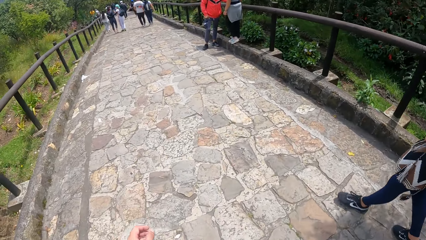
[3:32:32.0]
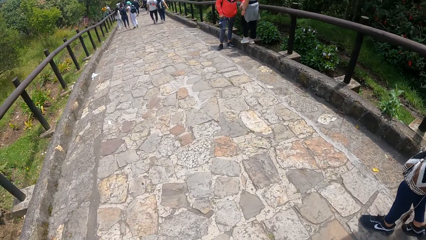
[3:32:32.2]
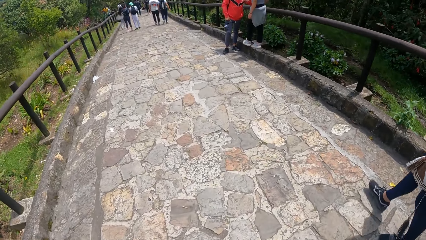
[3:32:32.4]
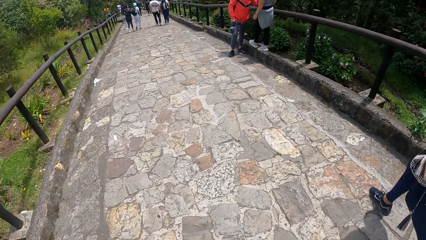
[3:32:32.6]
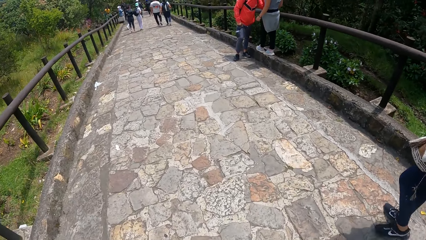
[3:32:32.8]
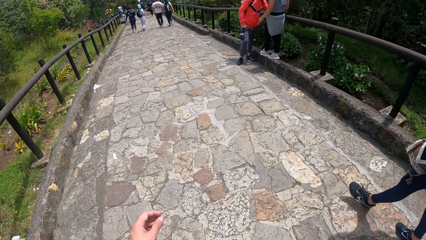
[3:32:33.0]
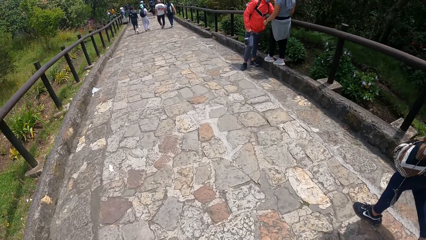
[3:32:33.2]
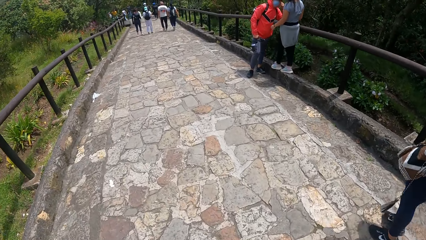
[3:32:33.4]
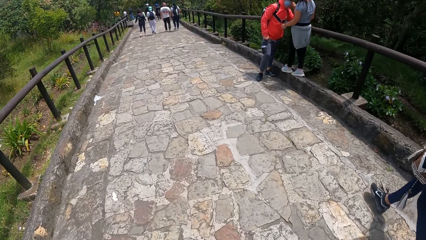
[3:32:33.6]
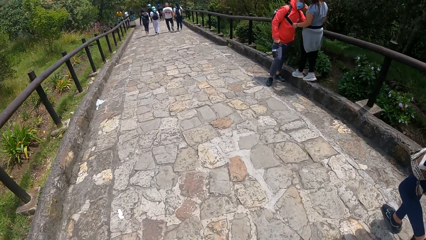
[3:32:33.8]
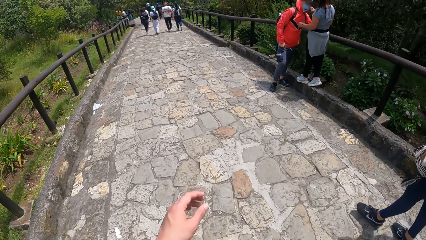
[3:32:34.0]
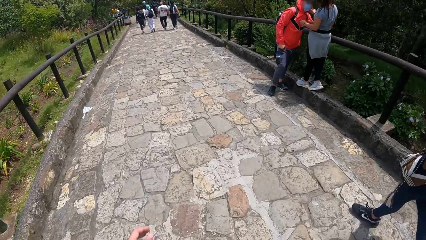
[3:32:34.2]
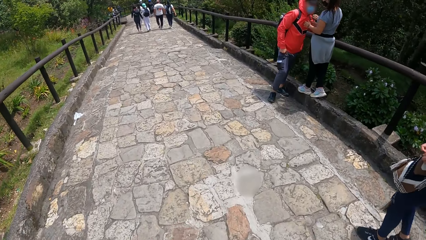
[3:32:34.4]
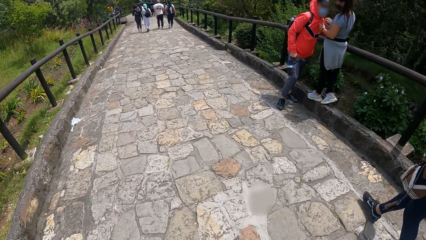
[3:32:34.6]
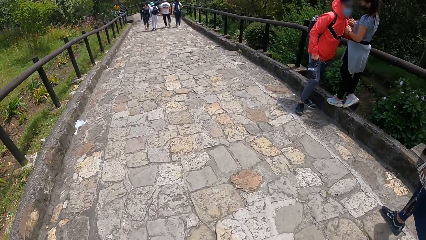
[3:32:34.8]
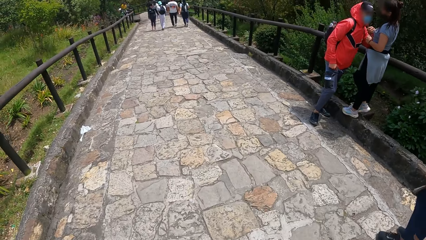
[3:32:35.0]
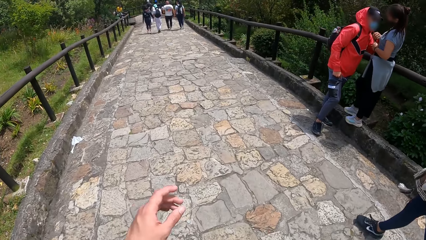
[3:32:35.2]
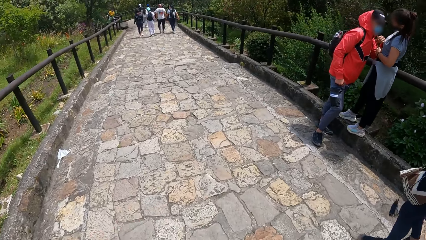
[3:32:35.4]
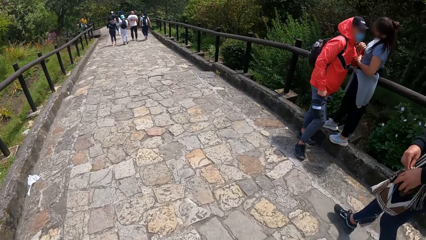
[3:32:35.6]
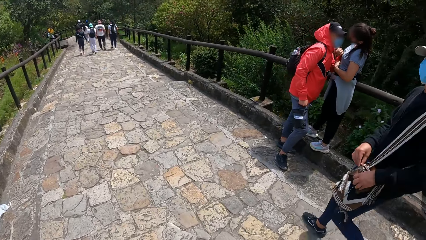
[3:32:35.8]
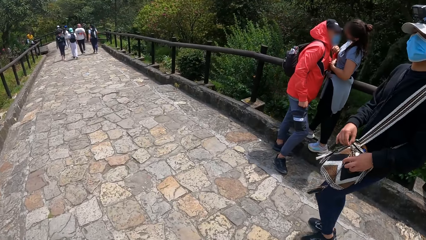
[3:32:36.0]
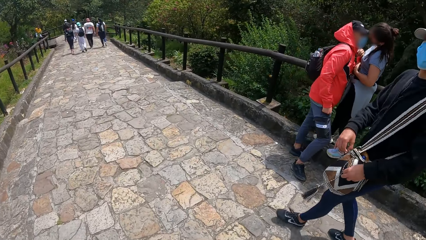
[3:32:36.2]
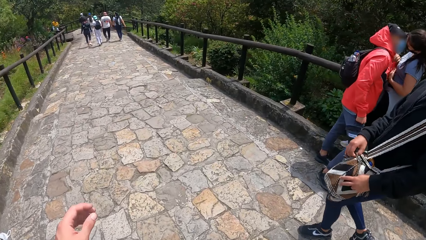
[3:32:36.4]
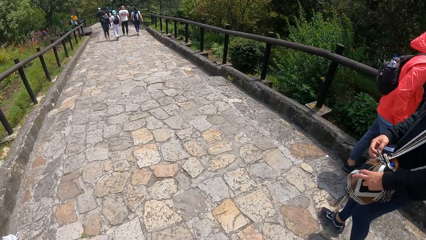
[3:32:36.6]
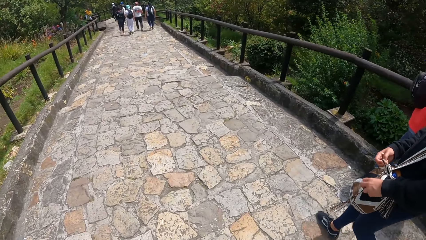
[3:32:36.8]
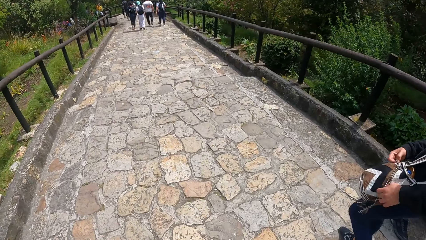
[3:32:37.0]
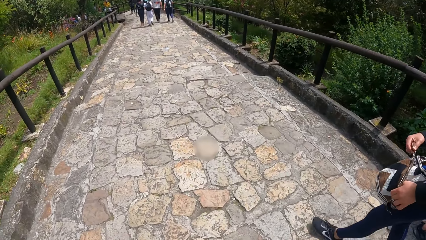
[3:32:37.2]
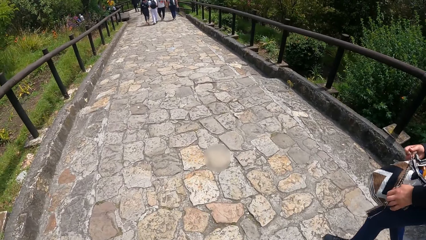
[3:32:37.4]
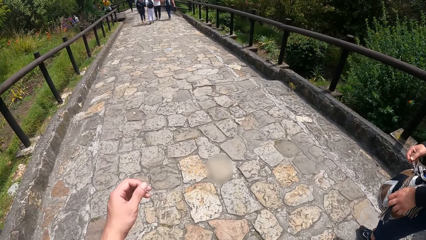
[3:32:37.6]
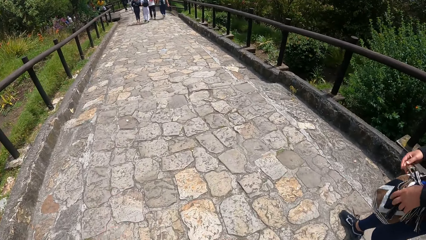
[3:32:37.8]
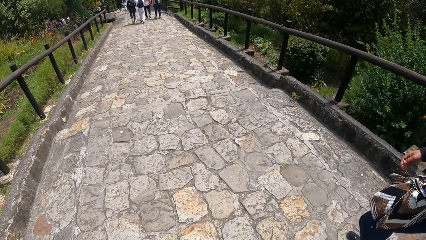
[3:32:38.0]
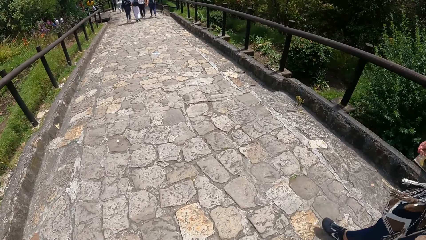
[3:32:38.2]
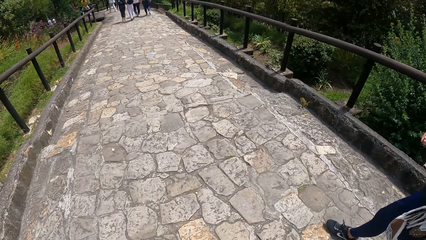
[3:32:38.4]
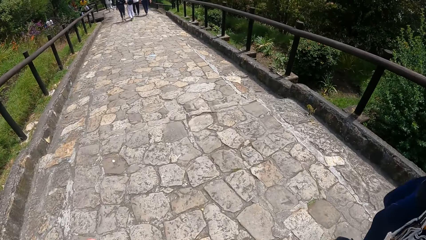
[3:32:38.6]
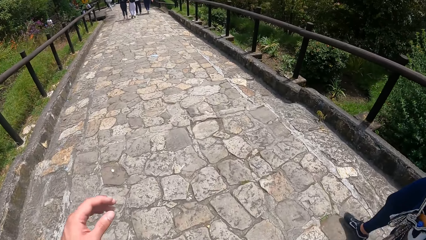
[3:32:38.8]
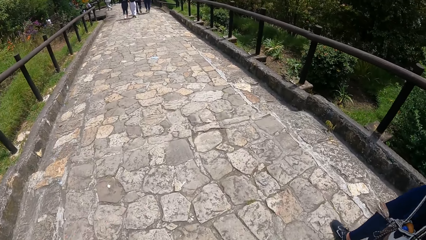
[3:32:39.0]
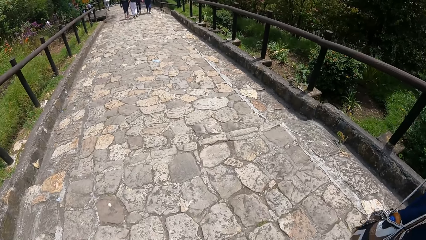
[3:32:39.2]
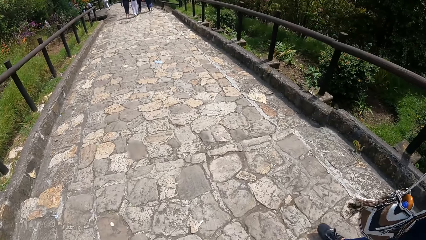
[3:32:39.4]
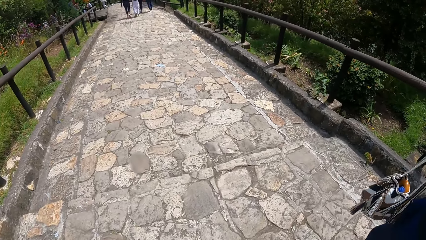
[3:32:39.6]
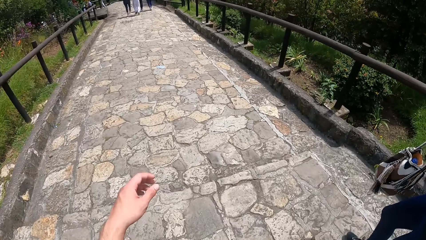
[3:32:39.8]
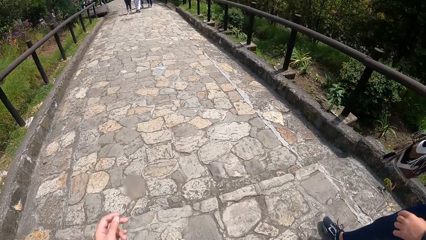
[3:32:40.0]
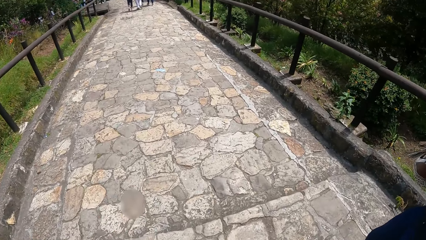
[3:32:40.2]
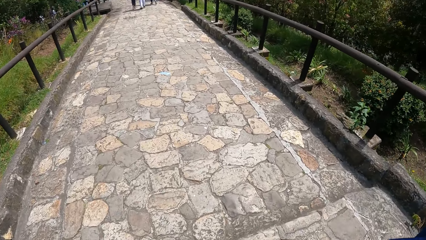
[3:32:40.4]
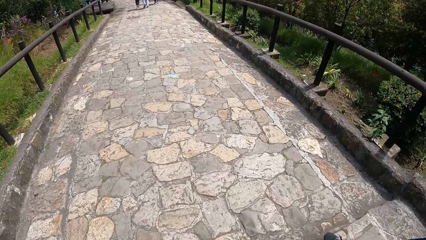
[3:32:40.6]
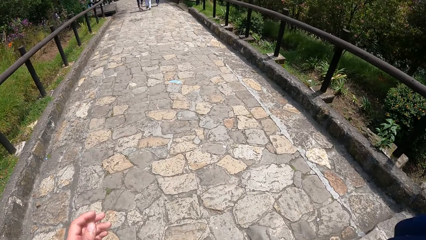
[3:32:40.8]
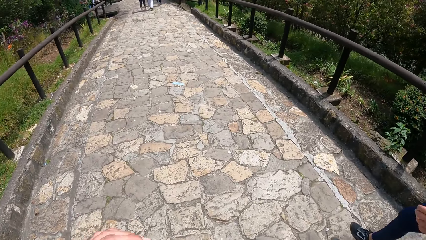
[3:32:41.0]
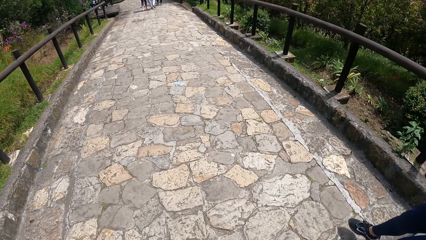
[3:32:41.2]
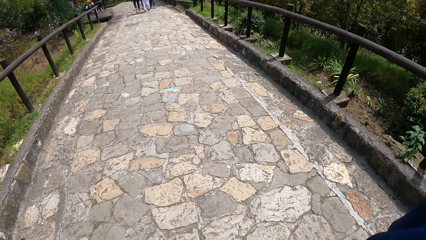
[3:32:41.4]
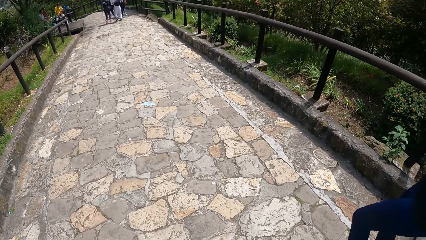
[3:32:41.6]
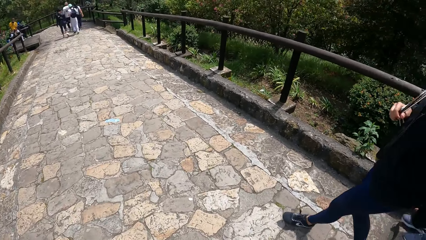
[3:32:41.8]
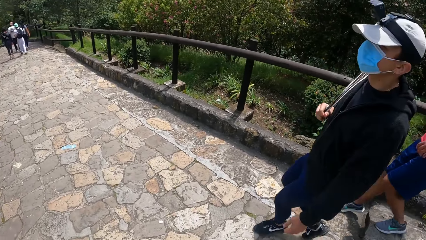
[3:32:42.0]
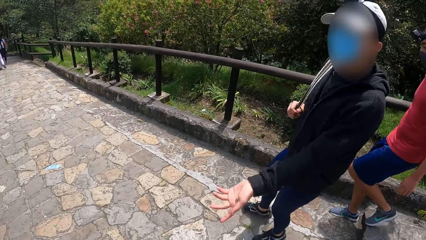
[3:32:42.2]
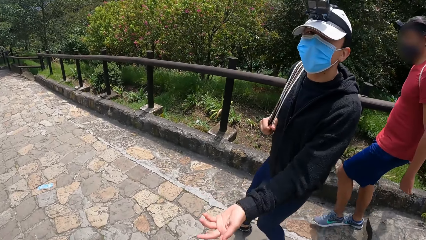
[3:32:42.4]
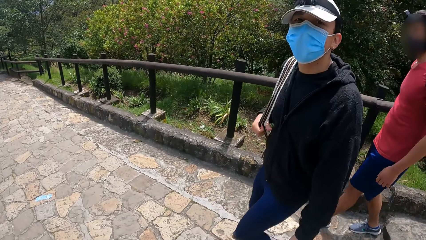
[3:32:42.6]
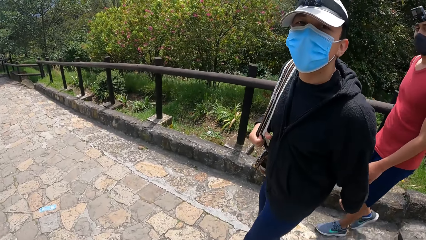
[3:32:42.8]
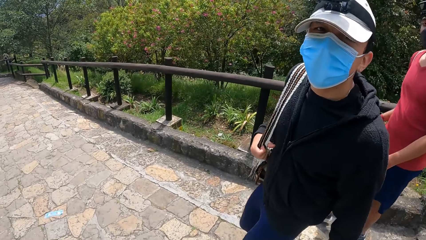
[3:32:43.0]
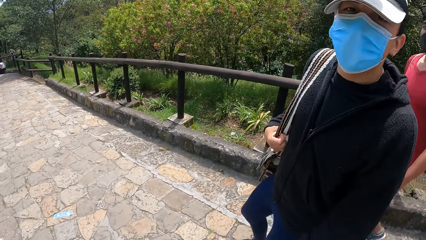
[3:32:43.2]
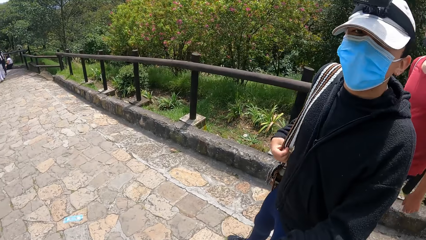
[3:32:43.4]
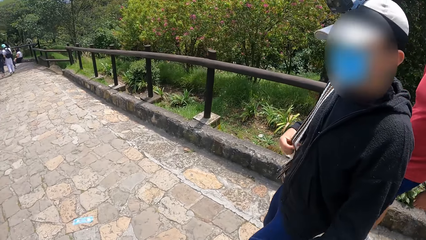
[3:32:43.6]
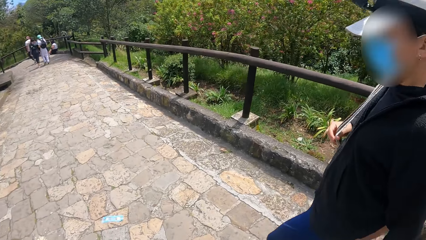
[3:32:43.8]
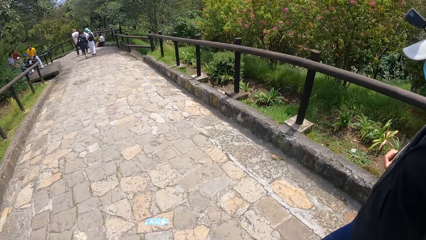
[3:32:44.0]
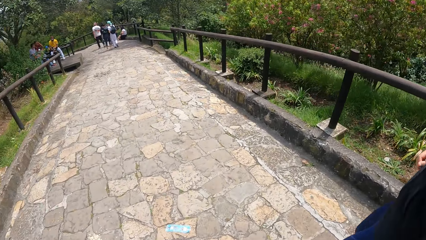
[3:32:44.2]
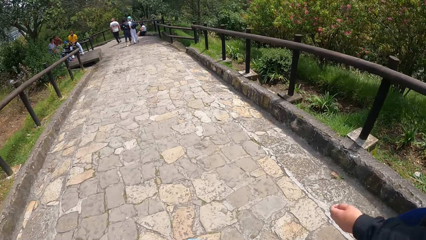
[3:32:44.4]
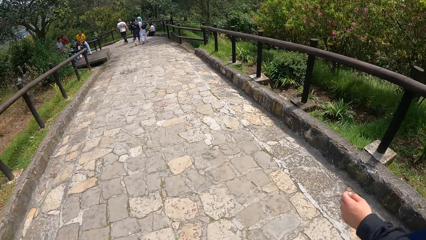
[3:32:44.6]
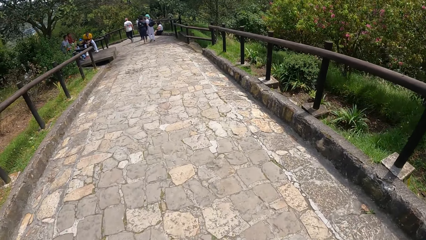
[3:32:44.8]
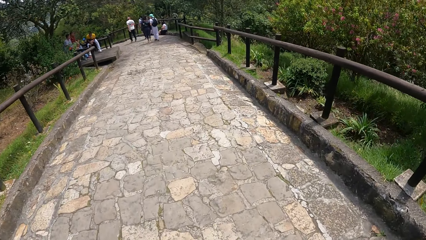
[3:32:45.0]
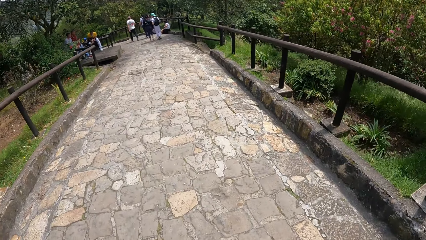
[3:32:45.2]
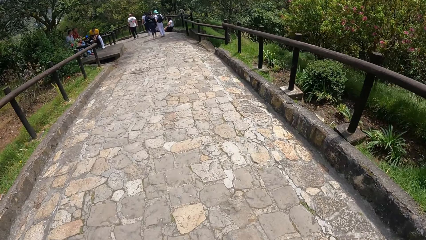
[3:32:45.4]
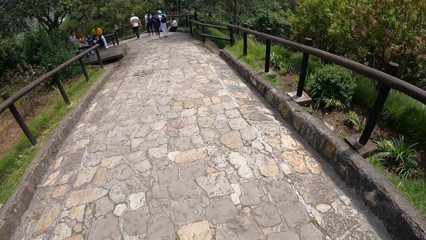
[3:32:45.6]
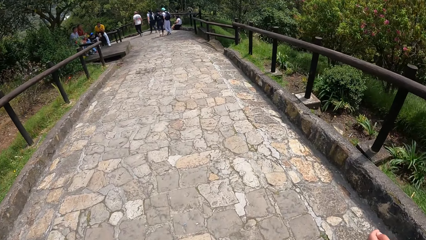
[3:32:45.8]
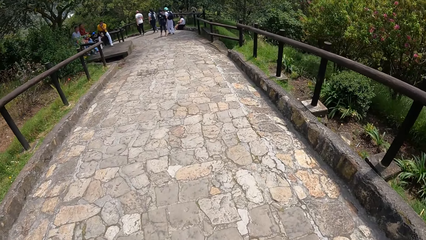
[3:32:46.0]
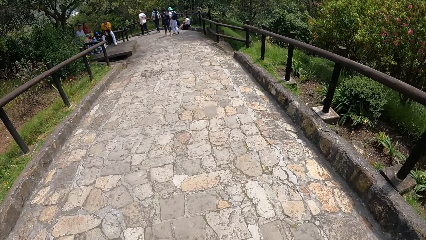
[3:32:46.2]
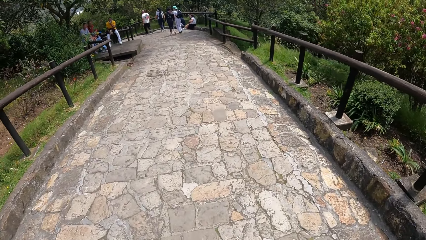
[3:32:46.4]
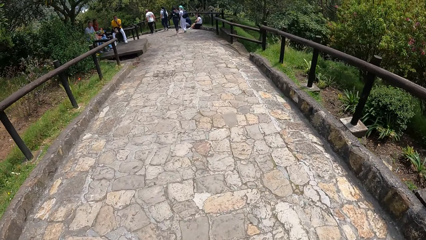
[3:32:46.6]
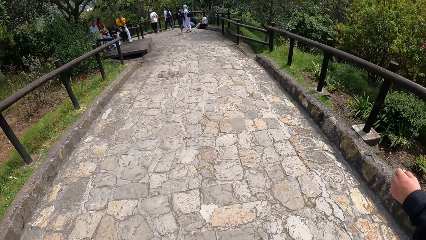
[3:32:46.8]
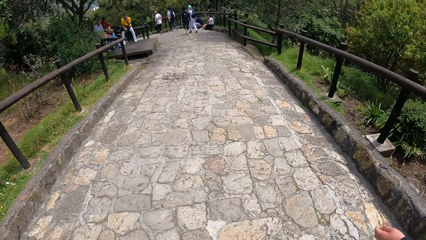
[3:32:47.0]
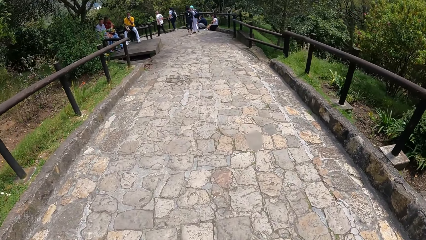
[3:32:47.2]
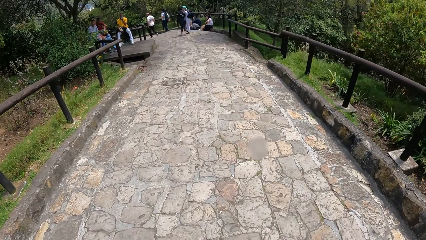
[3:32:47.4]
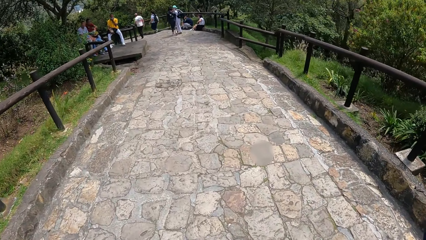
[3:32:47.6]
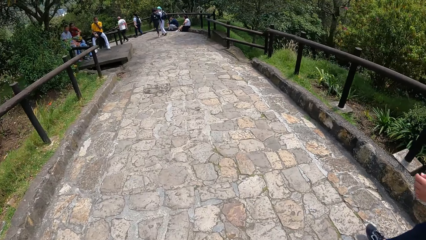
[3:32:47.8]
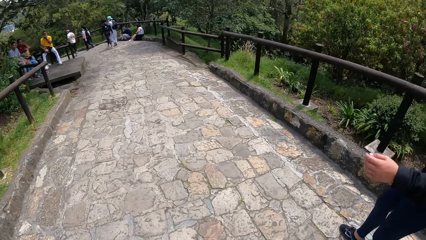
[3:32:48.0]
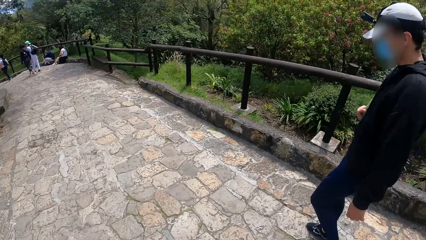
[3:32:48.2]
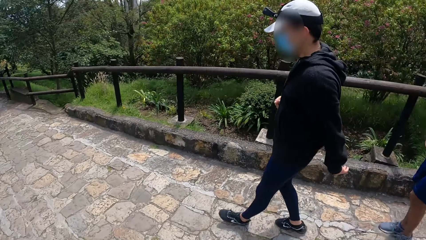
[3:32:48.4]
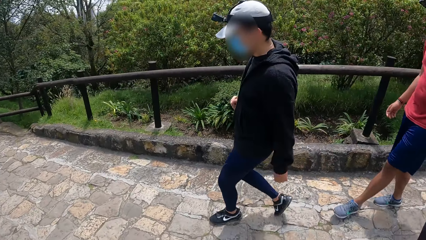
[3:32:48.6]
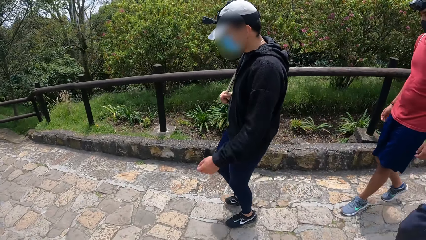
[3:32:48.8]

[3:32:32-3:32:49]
The camera wearer looks around. They throw their hand. They do so repeatedly. They look around. They throw their hand. They do so repeatedly. They look around.
